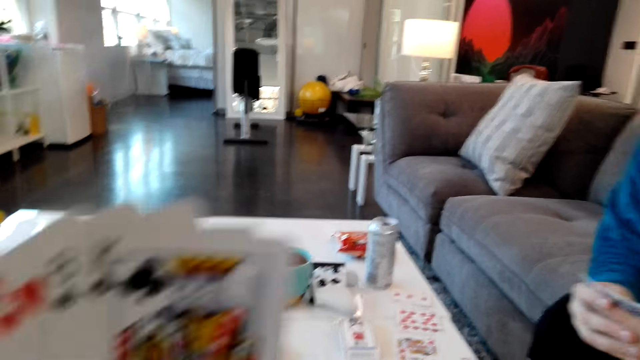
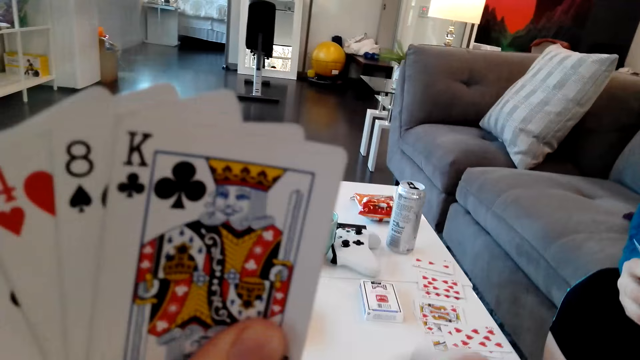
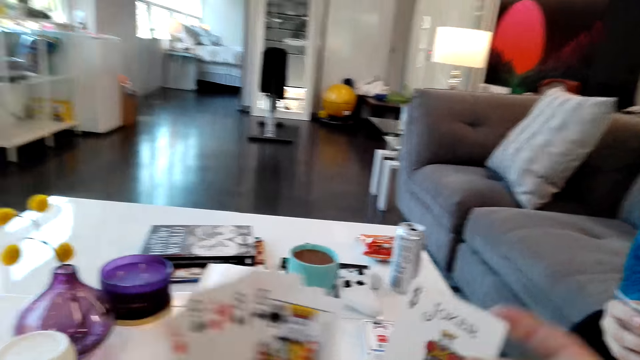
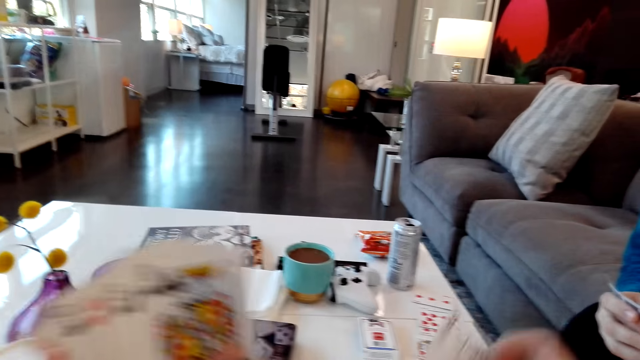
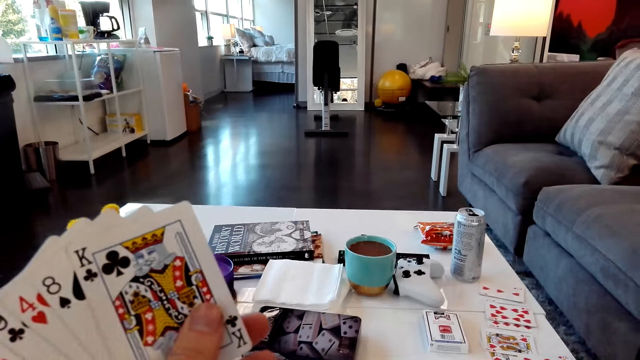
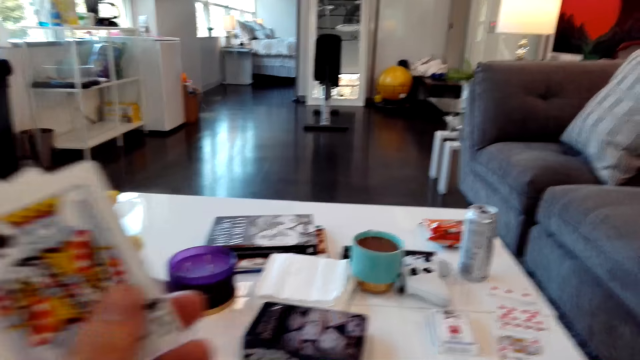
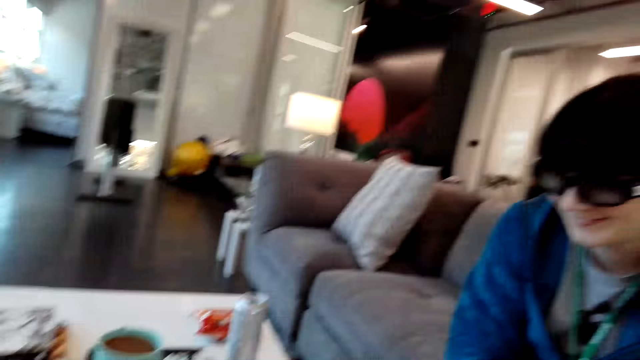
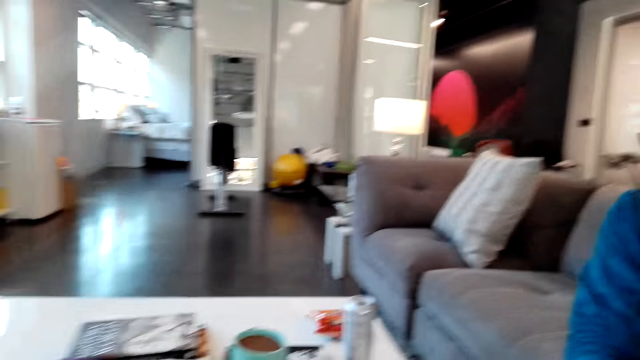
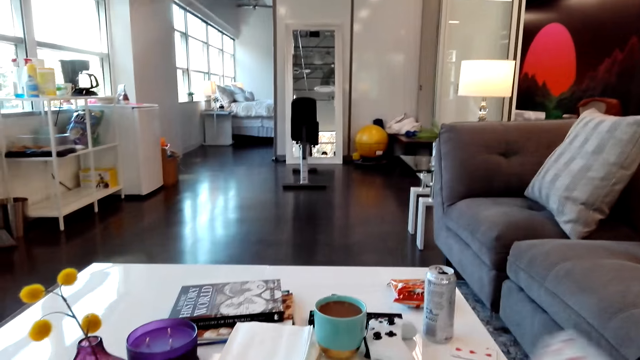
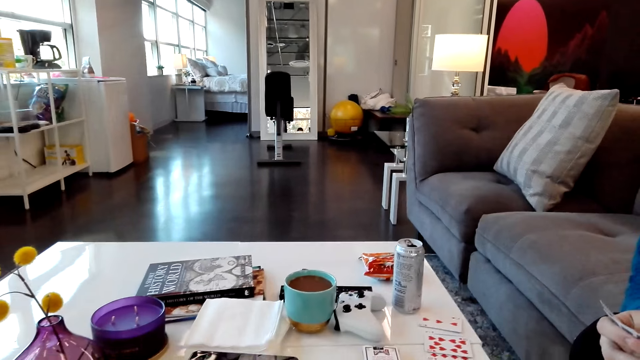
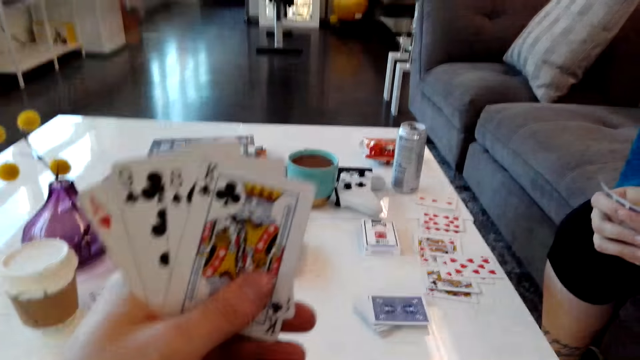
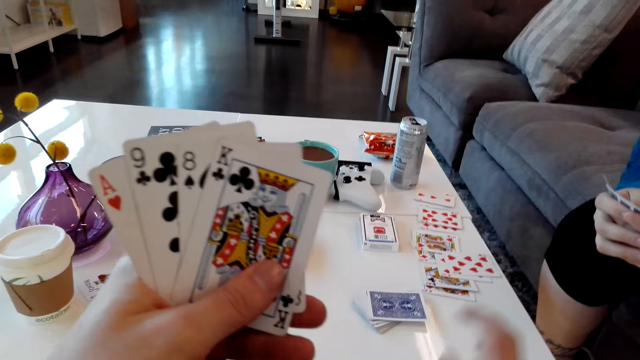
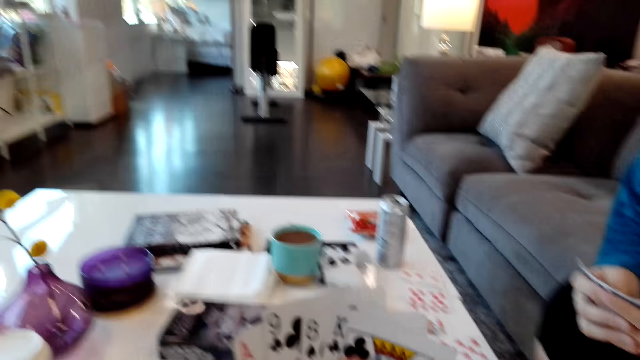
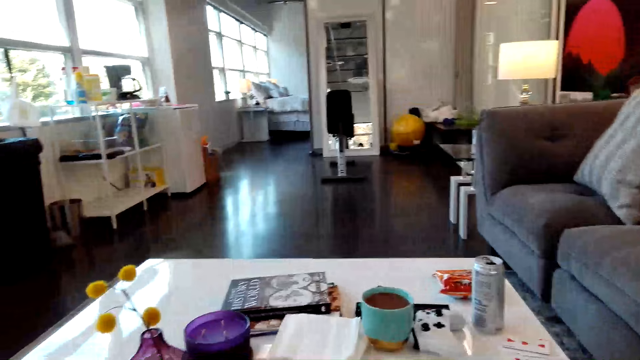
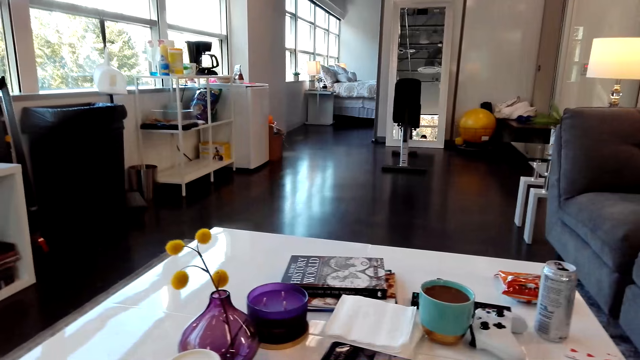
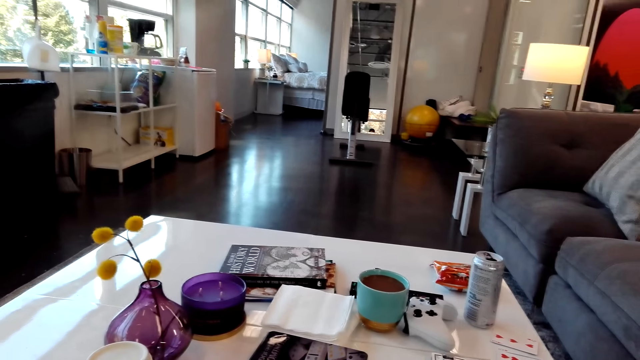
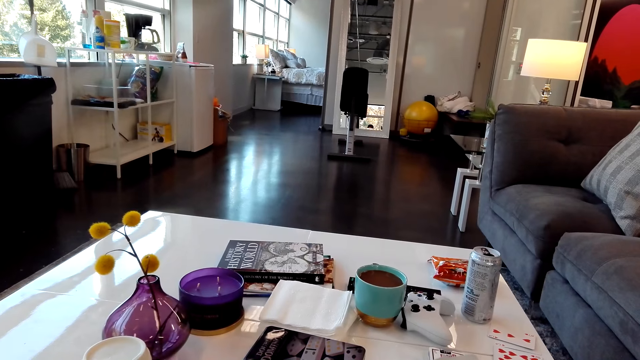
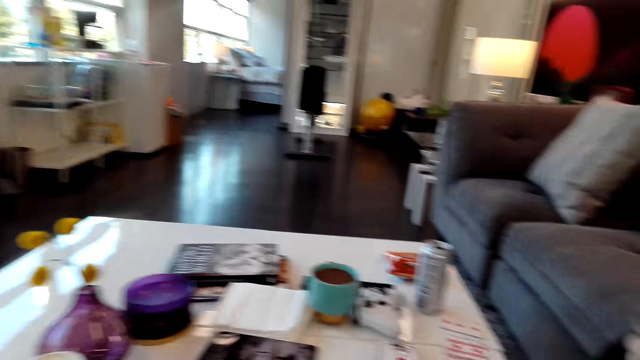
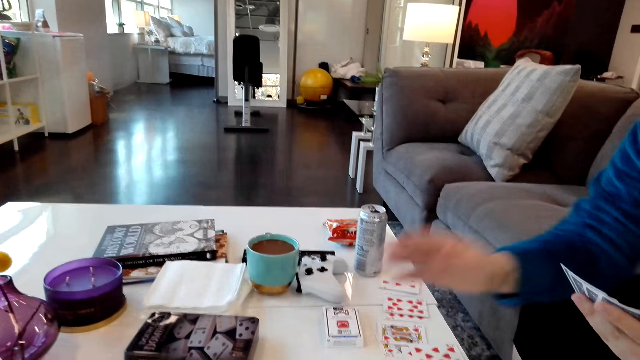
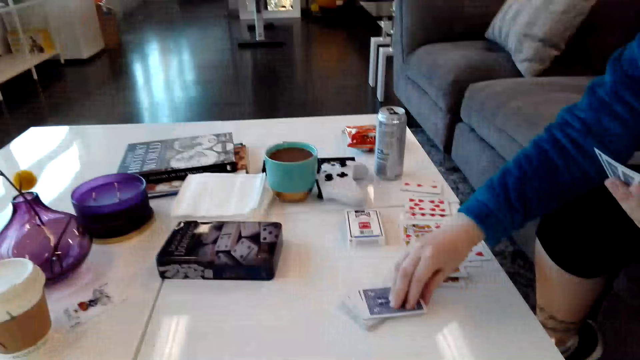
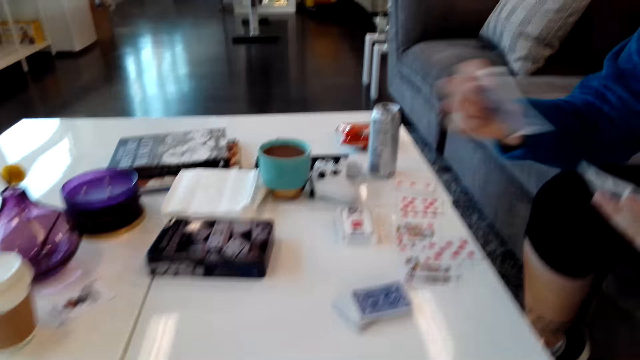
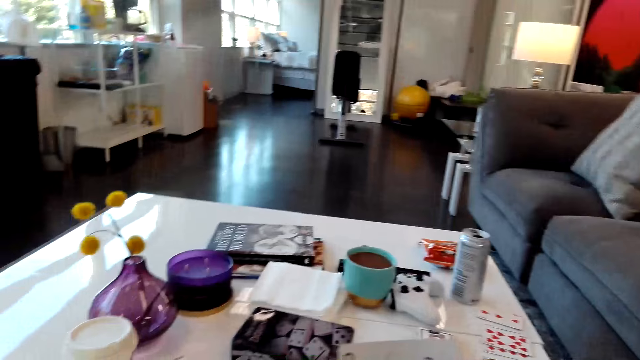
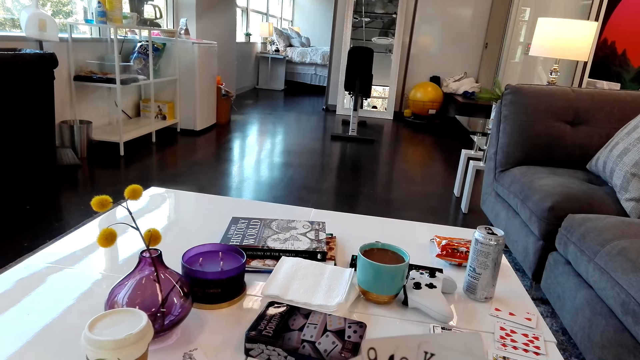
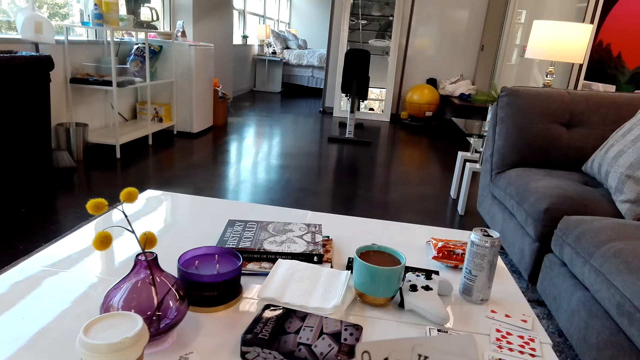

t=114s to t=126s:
The camera wearer picks a card. They put a card on the table. They put a card on the table again. They look around. A person picks a card on the table.

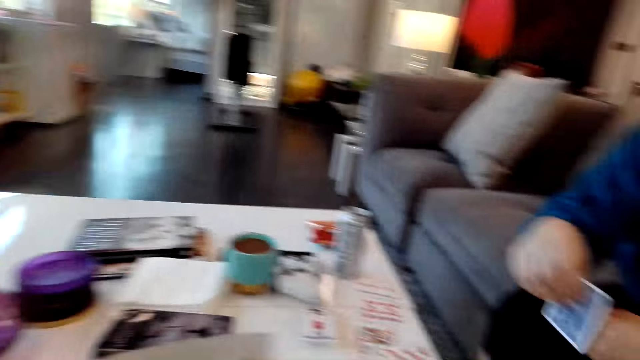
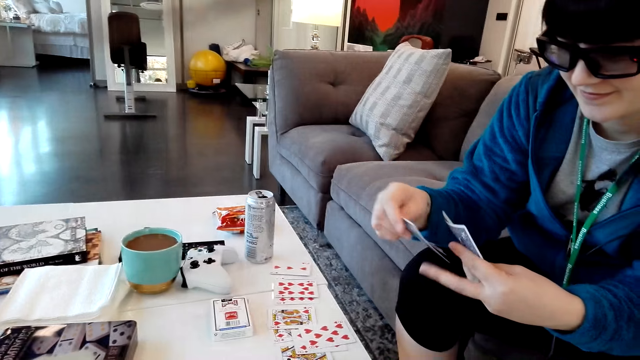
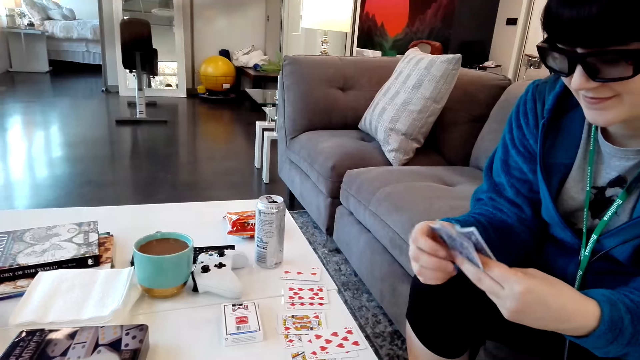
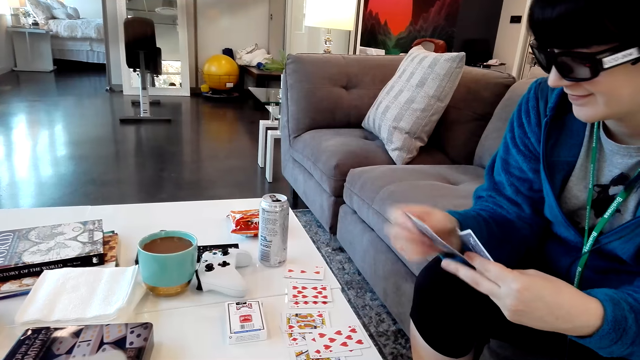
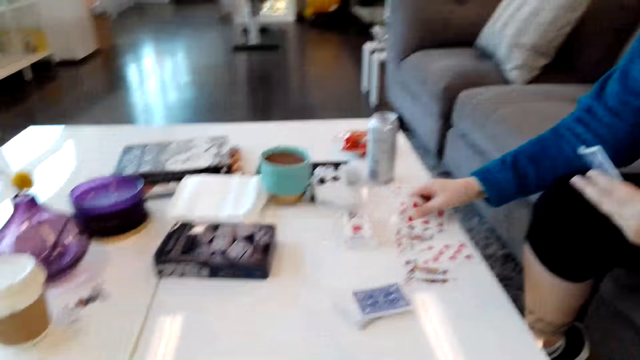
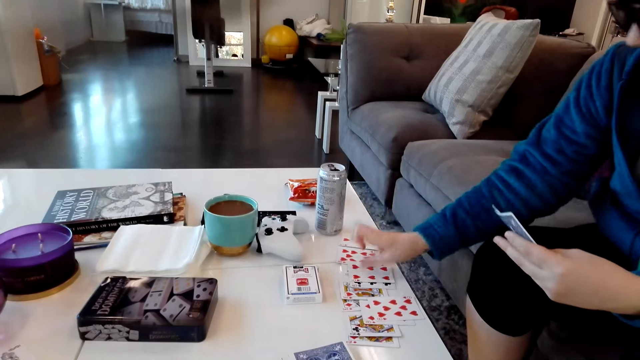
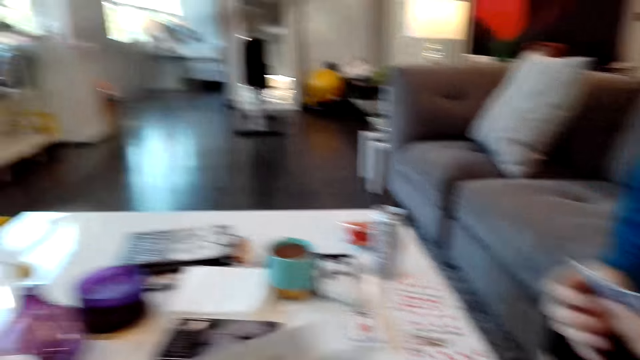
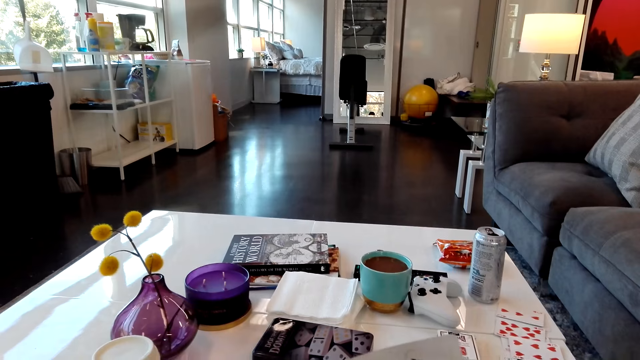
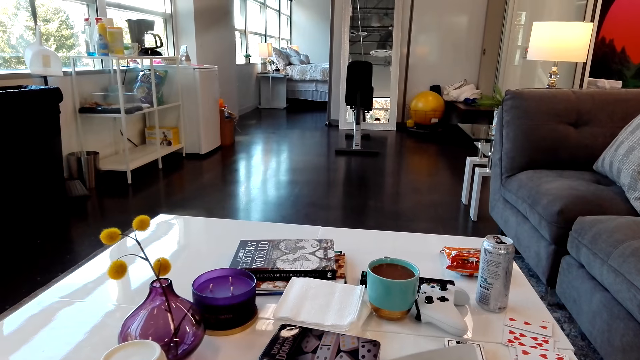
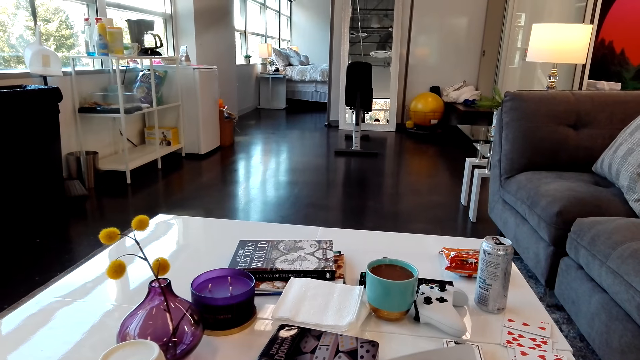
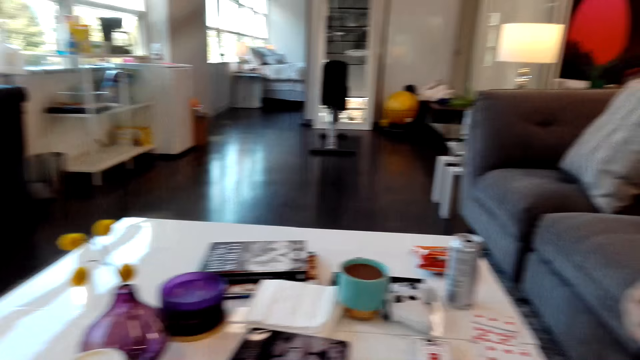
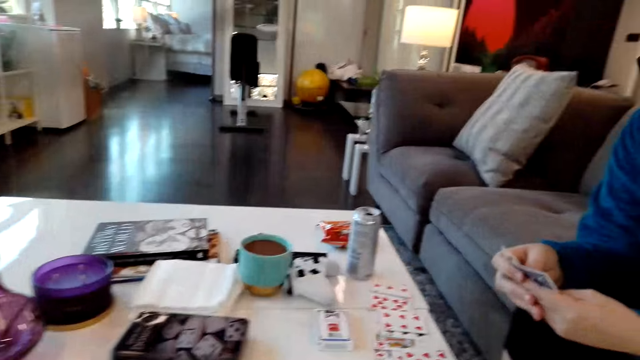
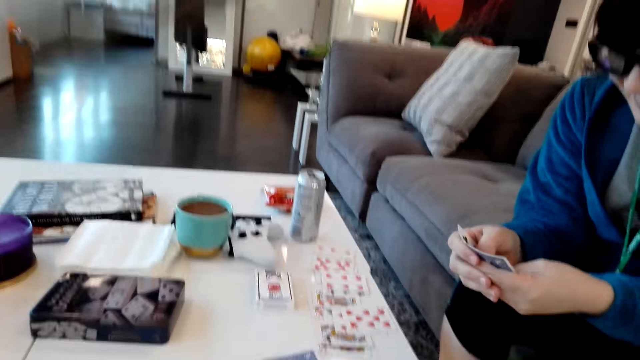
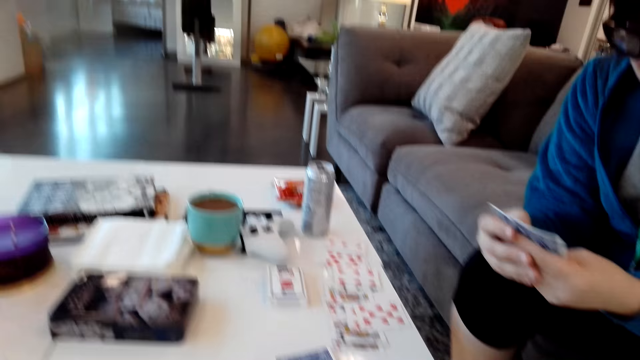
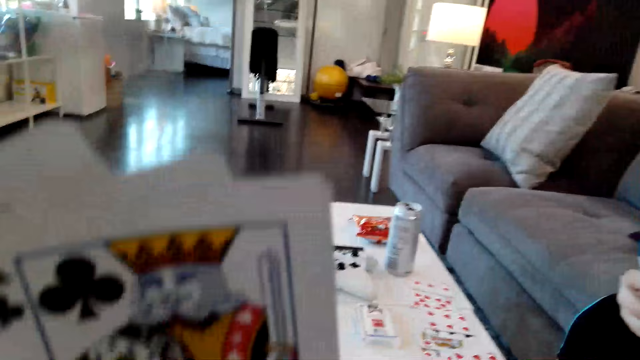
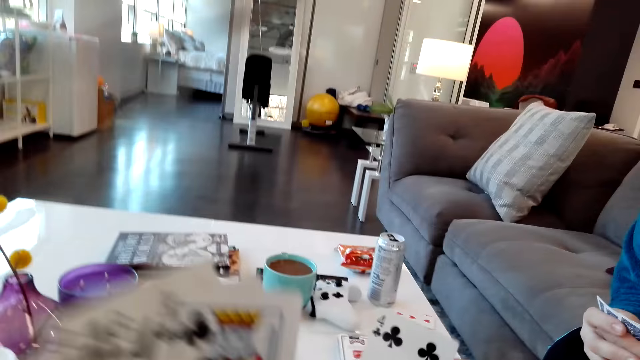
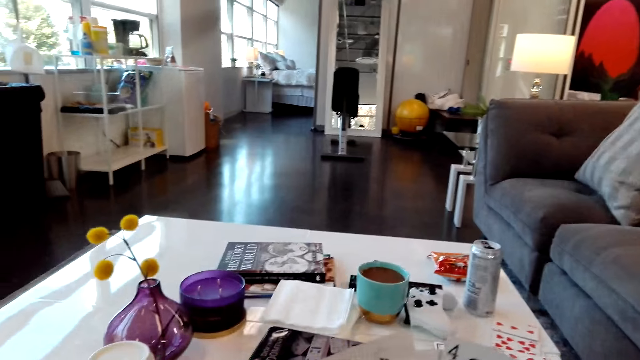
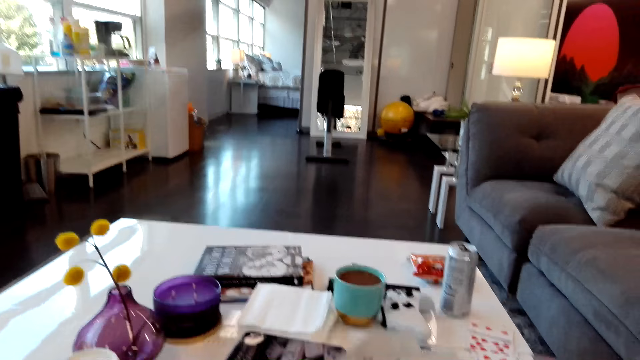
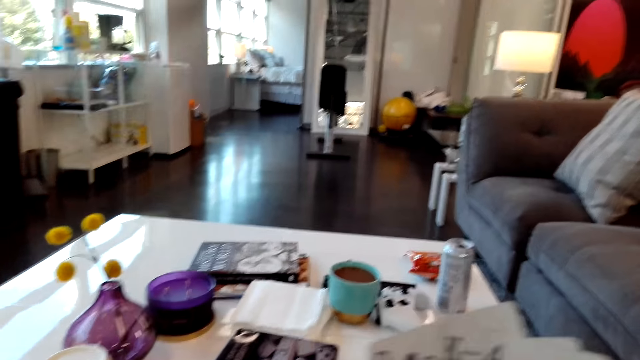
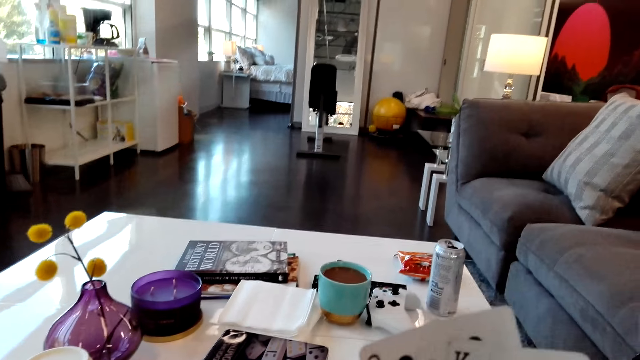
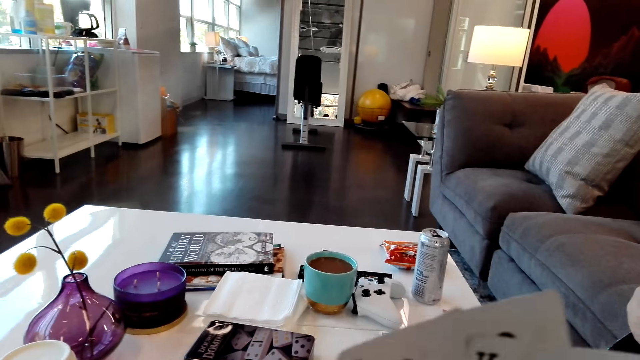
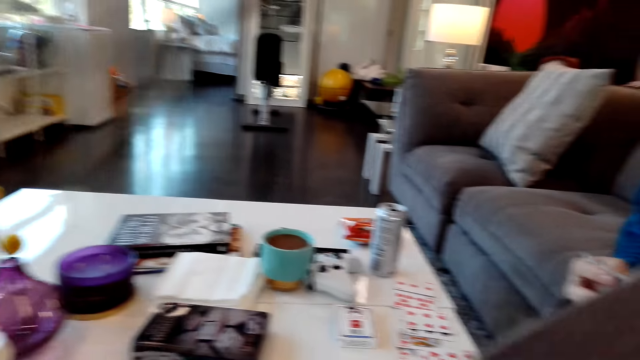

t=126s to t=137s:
A person looks at the cards. The person puts a card on the table. The camera wearer looks at the cards on the hands.
